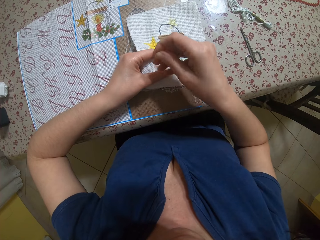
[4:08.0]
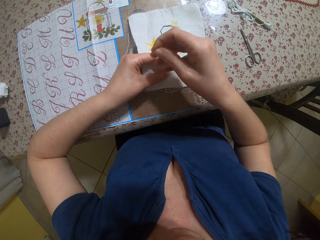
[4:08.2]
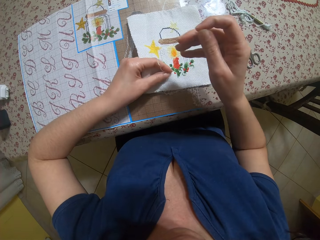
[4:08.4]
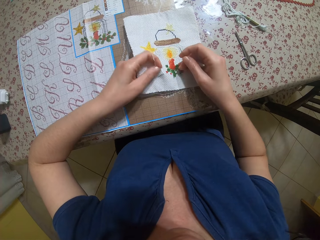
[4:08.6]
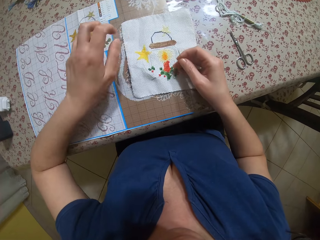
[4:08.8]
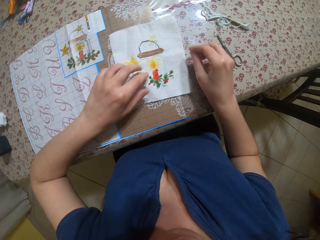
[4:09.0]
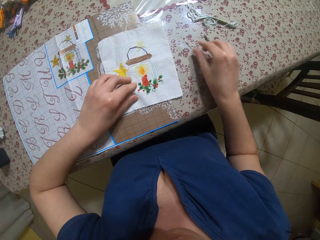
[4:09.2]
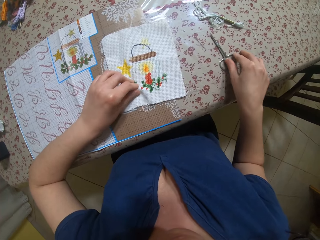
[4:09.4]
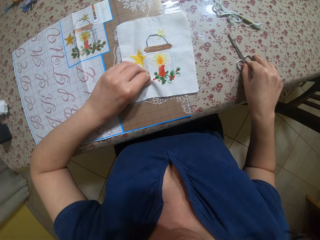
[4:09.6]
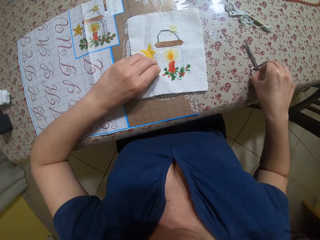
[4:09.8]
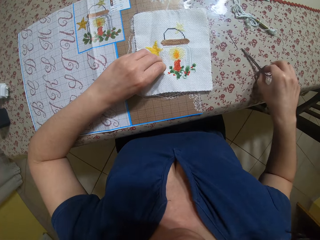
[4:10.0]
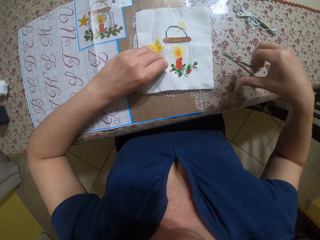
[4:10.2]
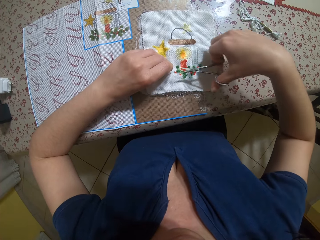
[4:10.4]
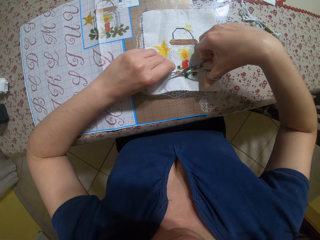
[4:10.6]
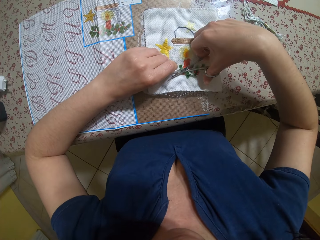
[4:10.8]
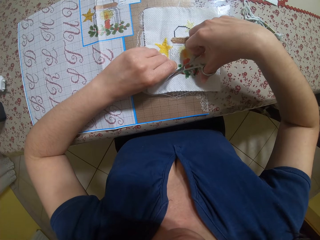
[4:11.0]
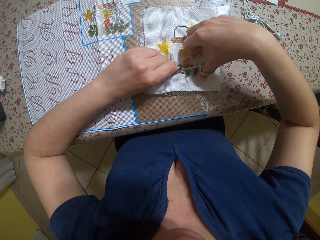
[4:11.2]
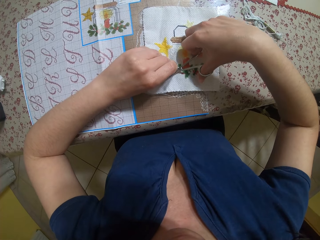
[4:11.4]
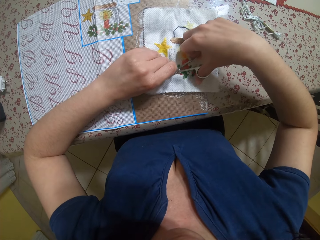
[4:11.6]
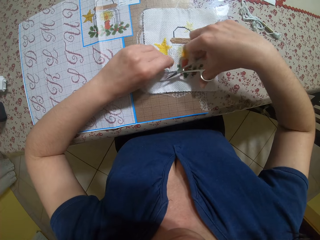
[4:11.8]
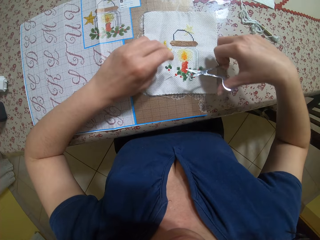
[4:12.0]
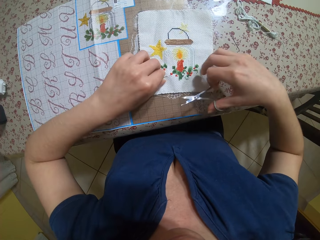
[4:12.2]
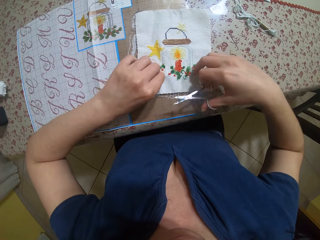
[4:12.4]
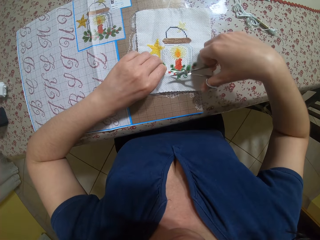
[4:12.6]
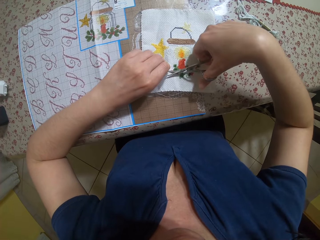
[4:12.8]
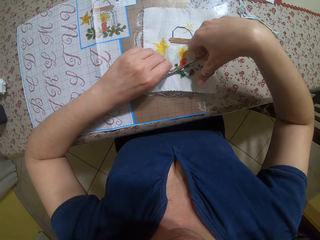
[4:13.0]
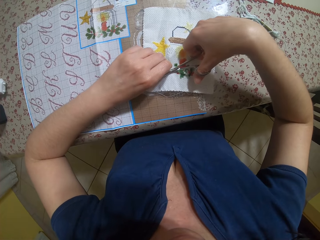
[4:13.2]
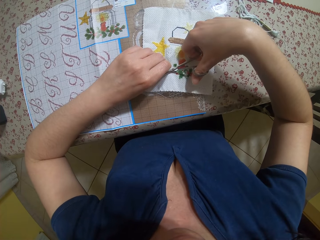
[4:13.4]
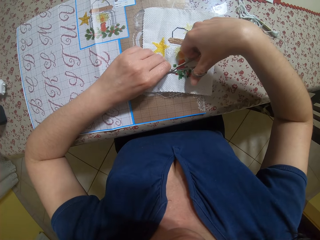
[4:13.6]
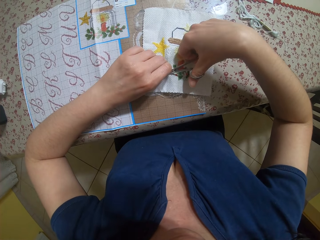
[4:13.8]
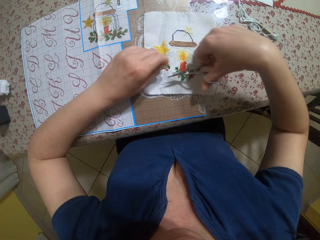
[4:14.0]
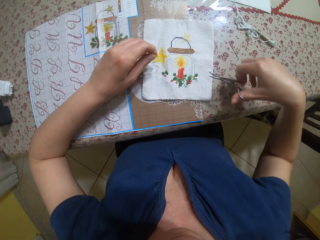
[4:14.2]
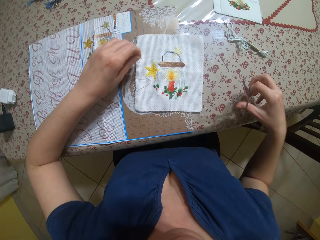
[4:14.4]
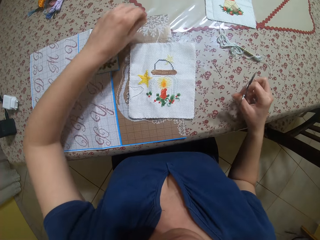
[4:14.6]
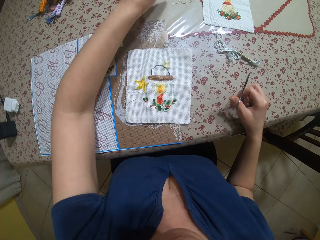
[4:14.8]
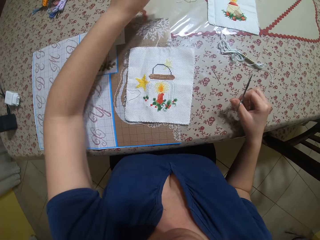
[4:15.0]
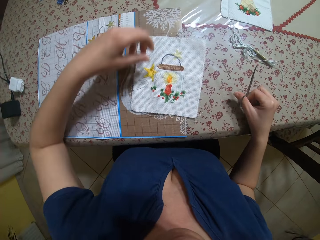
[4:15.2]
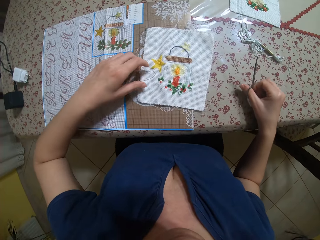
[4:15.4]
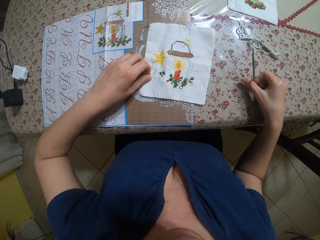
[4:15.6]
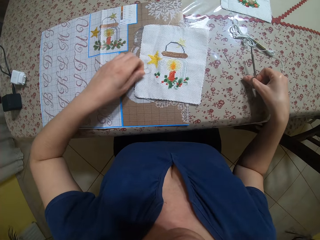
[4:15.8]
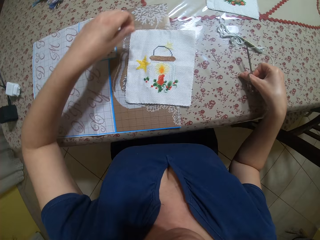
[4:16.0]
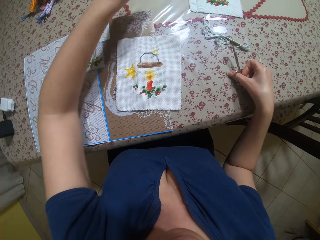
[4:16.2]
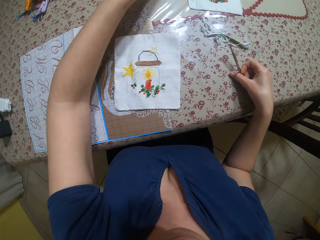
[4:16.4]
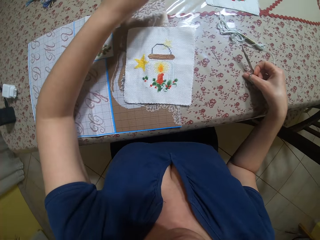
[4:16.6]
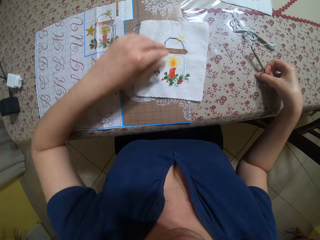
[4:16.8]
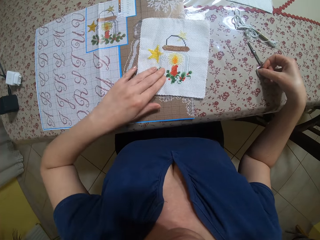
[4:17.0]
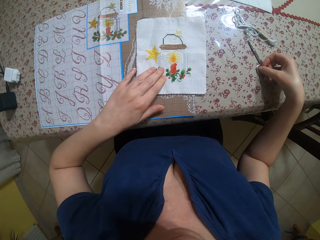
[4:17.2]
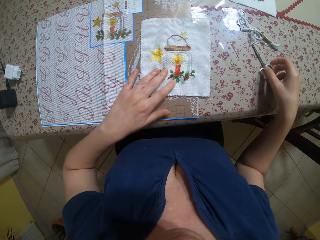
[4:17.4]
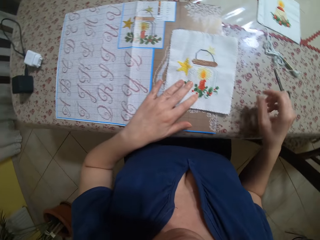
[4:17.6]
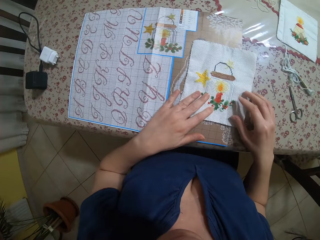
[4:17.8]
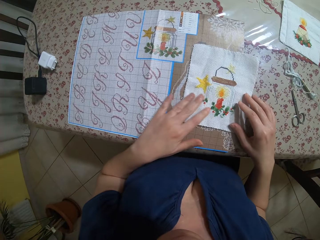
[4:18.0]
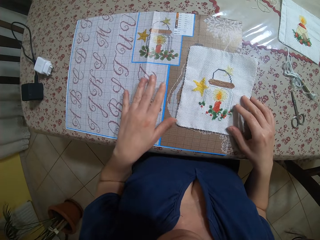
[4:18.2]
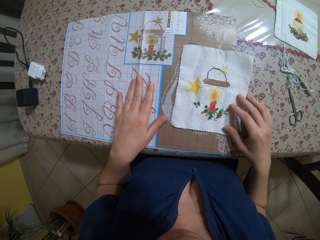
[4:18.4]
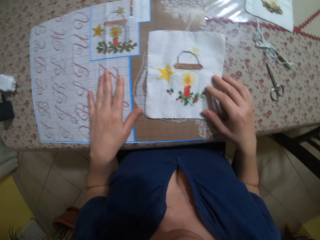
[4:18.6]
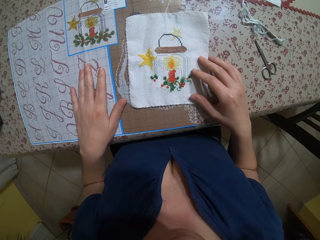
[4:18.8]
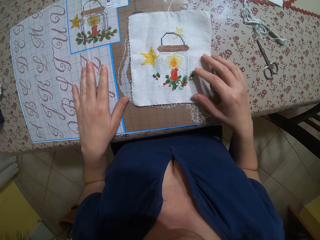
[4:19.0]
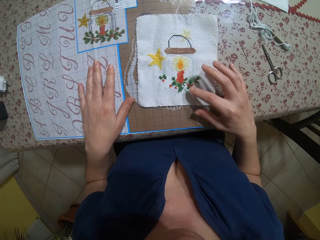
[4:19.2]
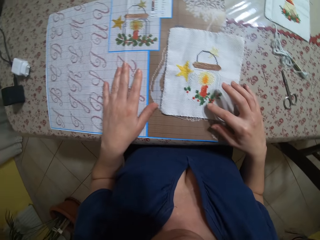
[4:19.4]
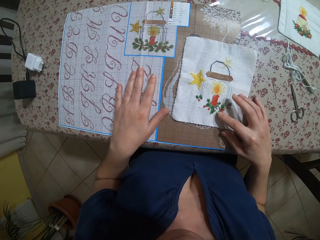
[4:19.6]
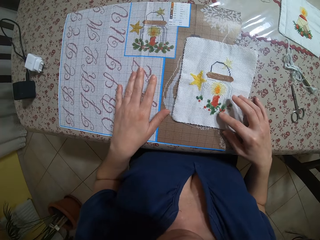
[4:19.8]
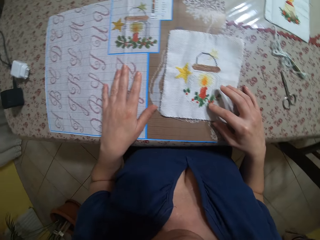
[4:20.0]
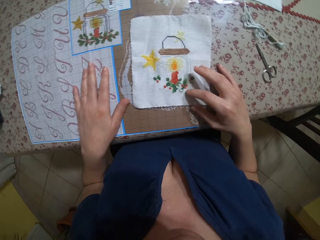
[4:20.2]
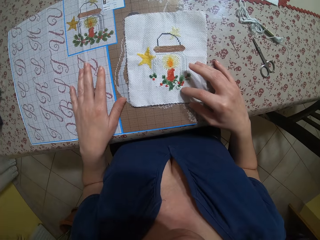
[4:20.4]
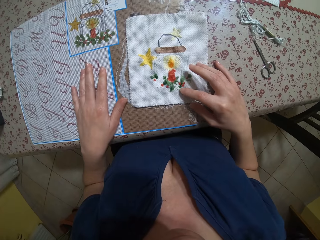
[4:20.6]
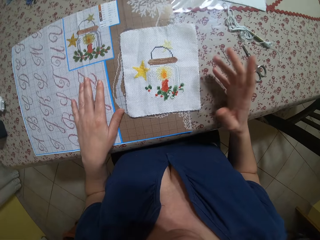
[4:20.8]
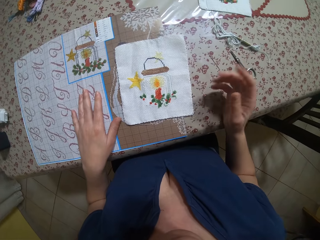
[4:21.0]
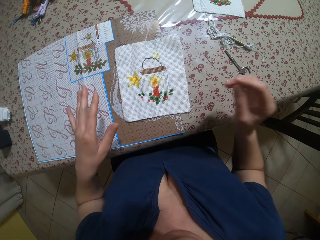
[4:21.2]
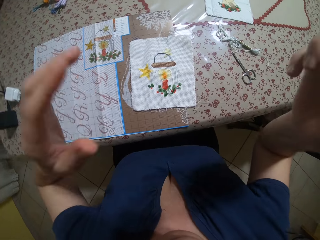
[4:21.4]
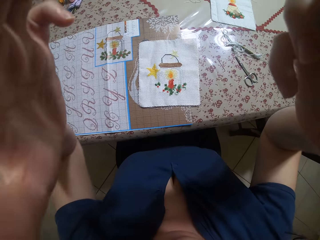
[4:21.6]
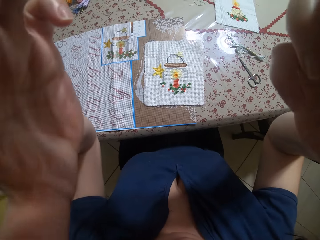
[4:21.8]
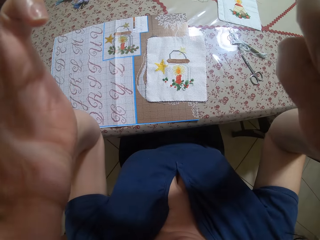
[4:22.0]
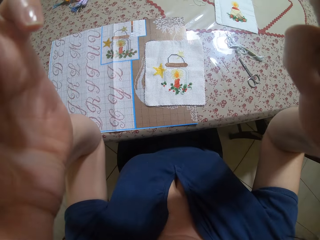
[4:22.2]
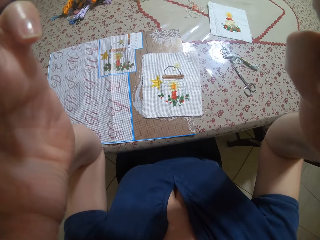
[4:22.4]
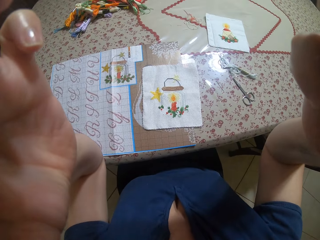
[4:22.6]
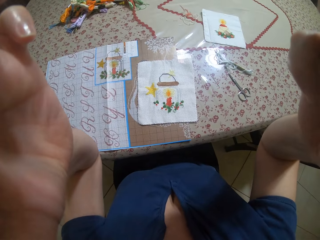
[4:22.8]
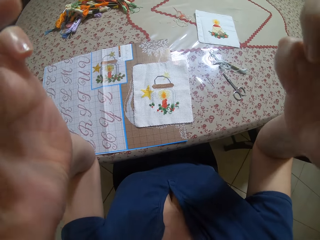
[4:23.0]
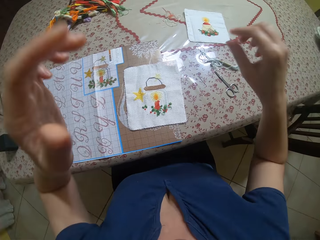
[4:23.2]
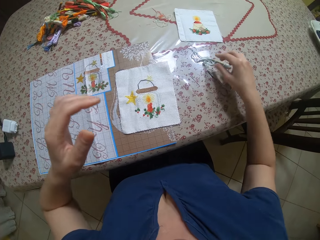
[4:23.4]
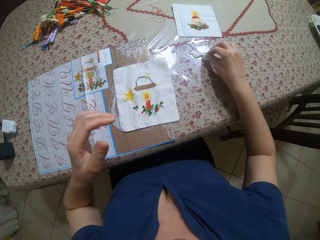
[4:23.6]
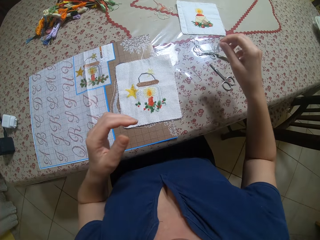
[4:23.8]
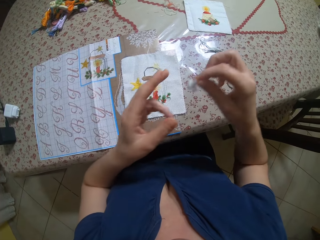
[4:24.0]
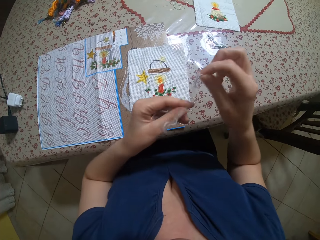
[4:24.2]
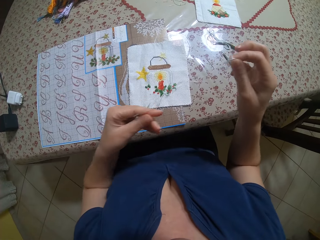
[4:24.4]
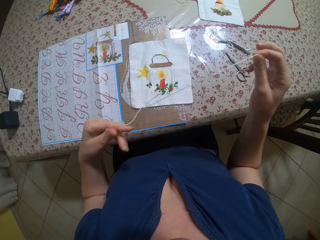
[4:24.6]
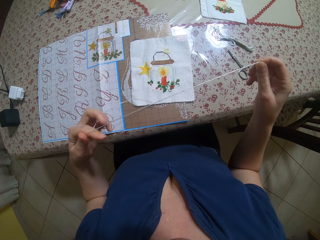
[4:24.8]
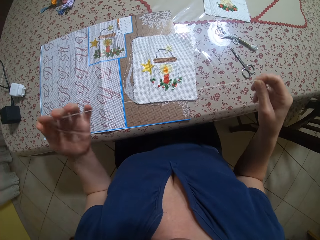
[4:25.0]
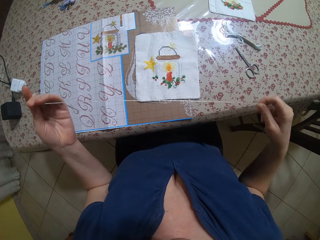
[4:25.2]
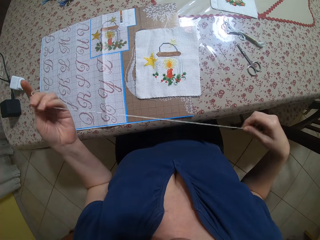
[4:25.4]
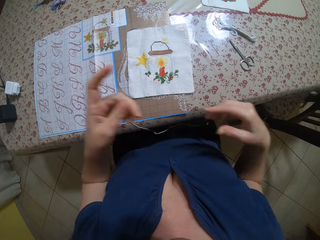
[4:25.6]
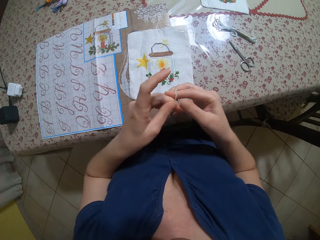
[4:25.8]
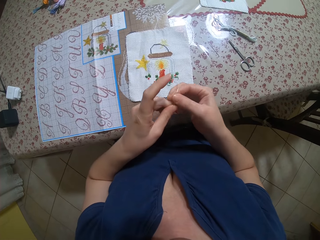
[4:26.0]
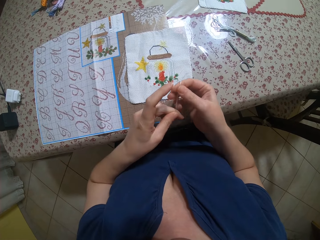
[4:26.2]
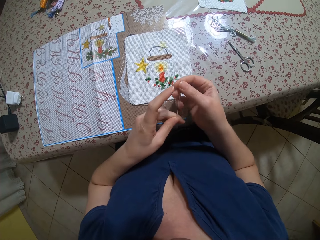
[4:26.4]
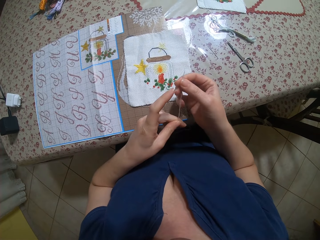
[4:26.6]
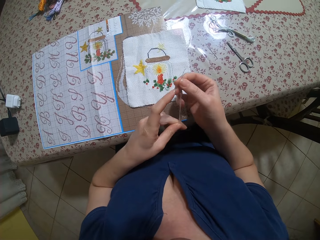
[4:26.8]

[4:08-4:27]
The camera wearer picks up the scissors on the table with her right hand. She cuts thread from the fabric with the scissors in her right hand. She throws the small piece of thread with her left hand. She touches the piece of cloth with both hands. She adjusts a camera with both hands. She pulls thread with both hands. She picks up a piece of thread with her right hand and adjusts the piece of thread.

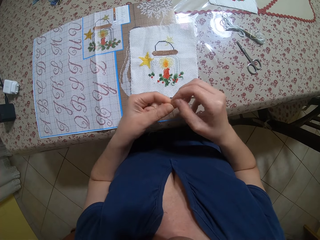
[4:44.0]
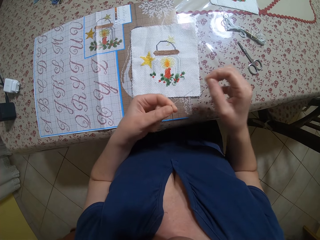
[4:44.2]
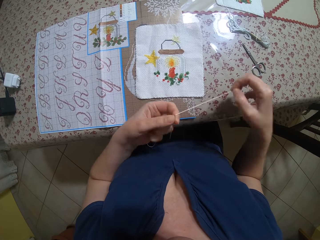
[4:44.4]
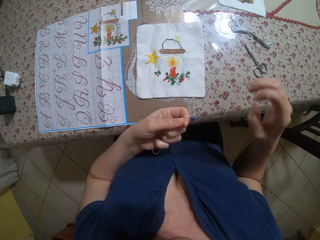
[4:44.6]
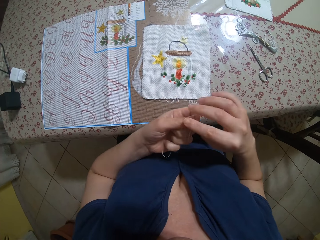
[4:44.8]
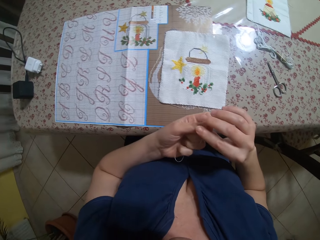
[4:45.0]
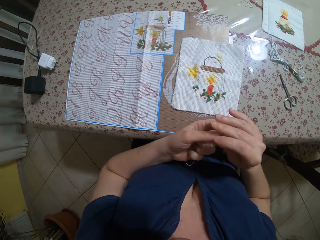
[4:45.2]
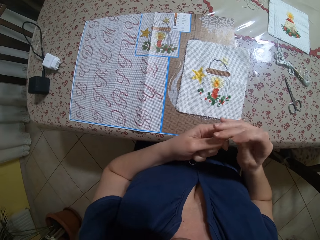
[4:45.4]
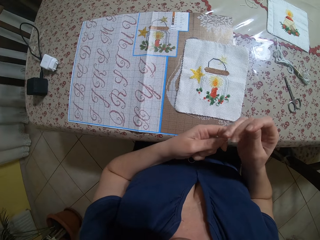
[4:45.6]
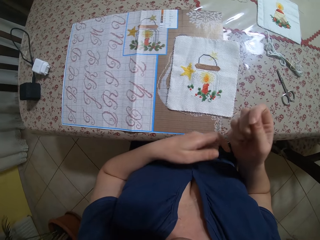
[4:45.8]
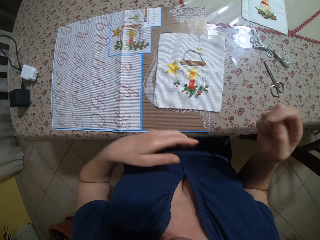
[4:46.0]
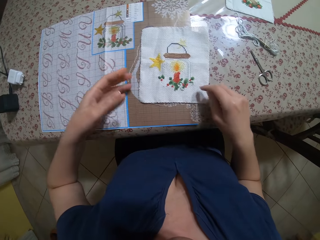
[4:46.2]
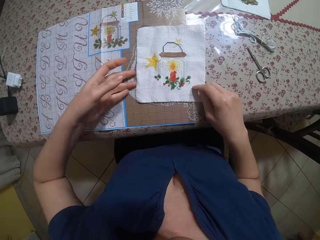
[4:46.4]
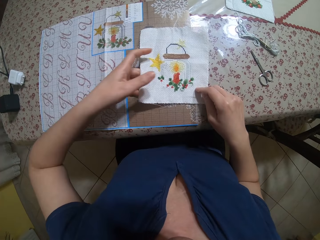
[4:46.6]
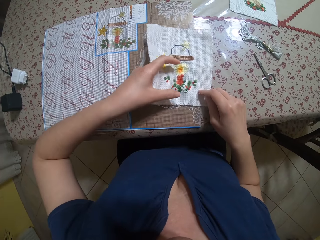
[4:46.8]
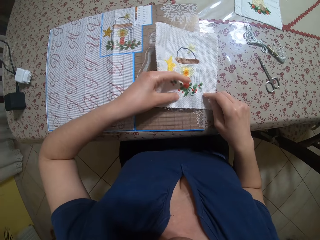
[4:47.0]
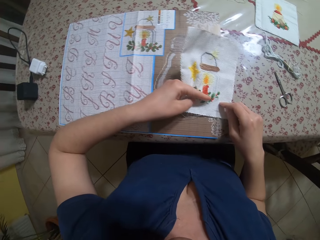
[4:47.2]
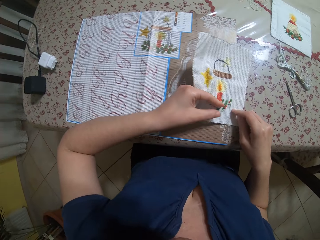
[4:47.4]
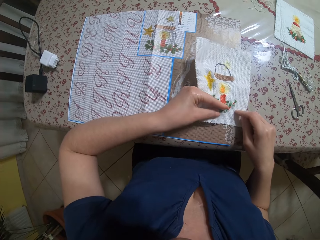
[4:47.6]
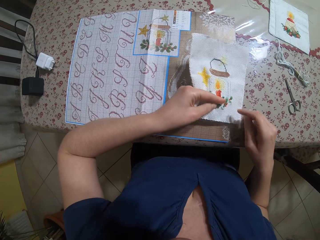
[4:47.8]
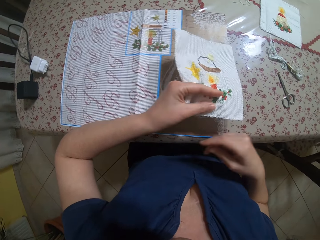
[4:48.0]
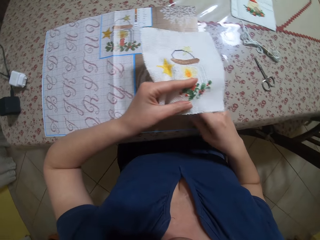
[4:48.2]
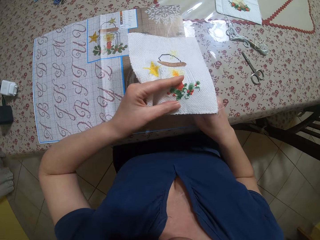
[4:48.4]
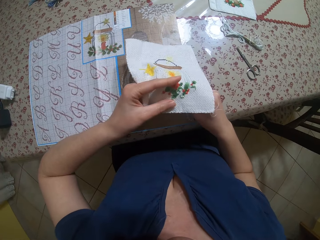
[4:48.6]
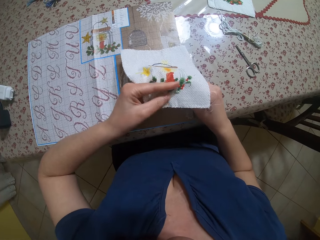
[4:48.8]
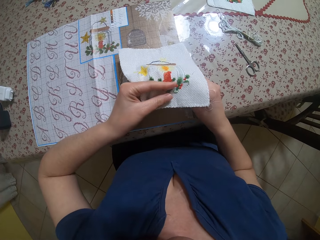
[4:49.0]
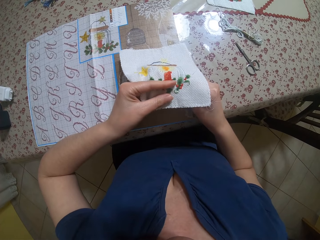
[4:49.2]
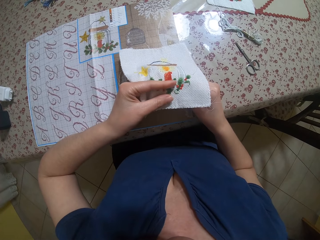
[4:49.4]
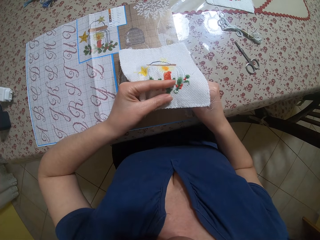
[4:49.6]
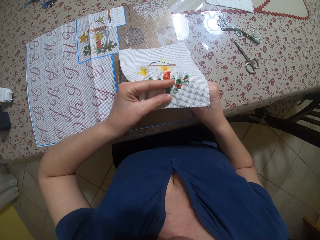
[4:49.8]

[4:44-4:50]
The camera wearer pulls the piece of thread on the sewing needle. She picks up an embroidery or piece of cloth with her left hand. She pierces the needle behind the embroidery with her right hand. She sews the piece of cloth.
